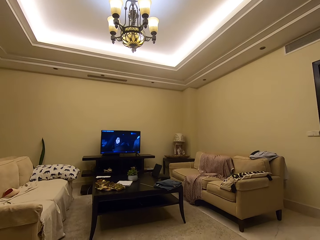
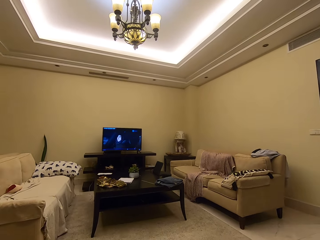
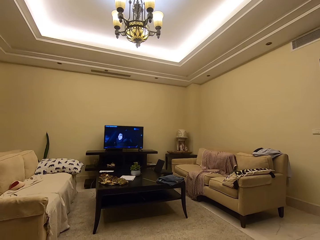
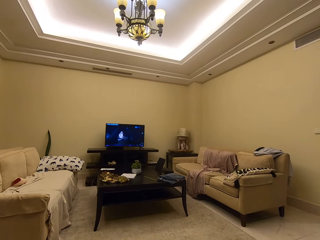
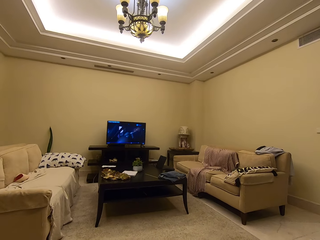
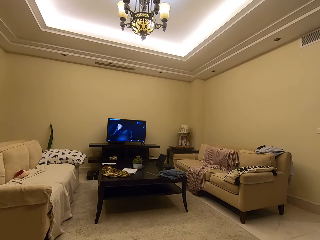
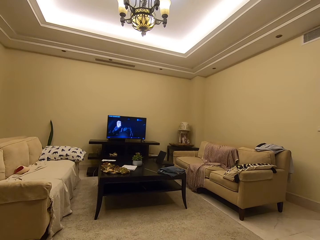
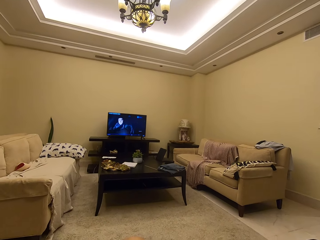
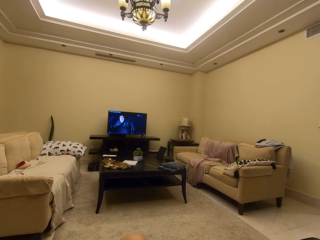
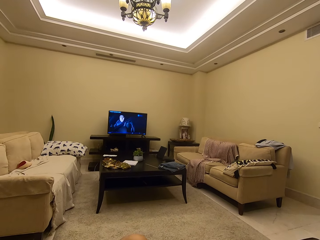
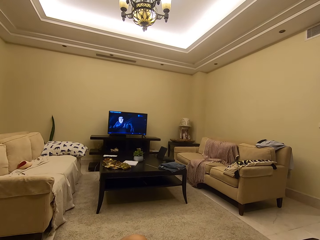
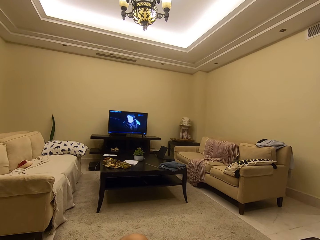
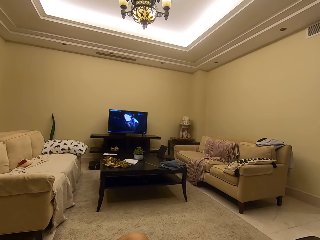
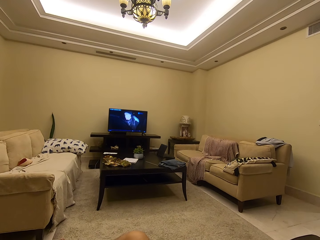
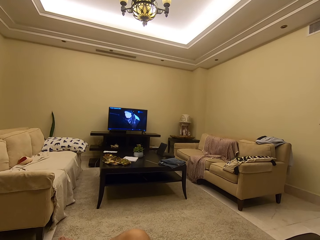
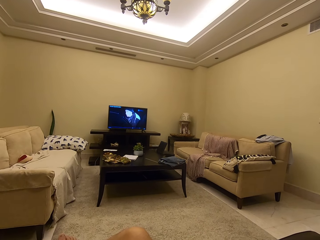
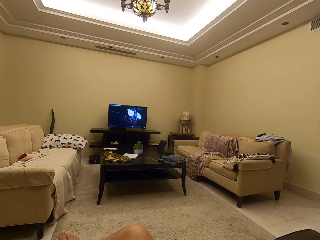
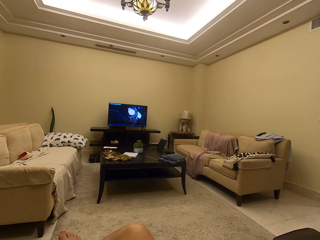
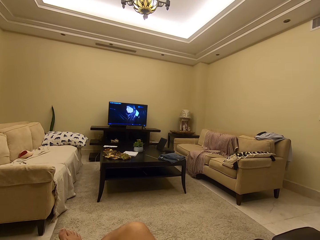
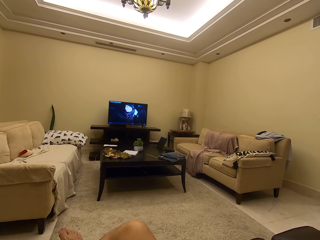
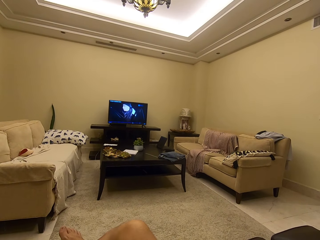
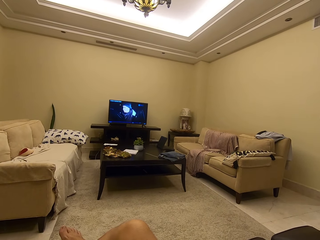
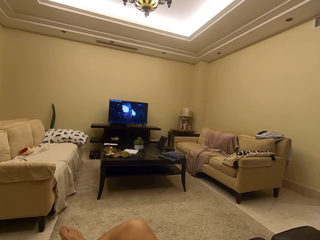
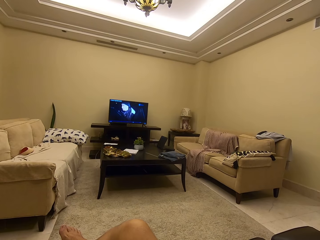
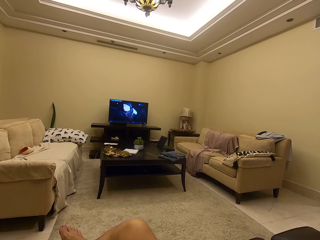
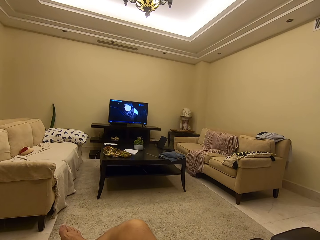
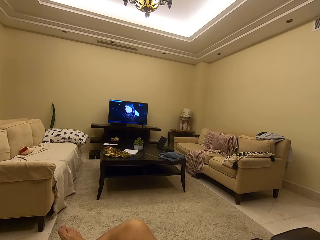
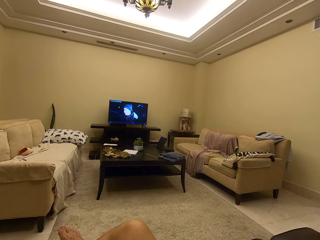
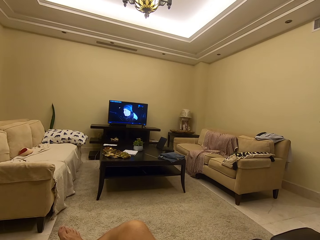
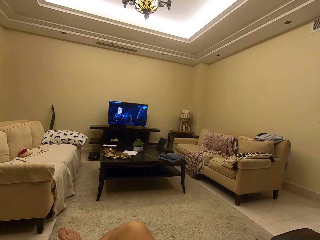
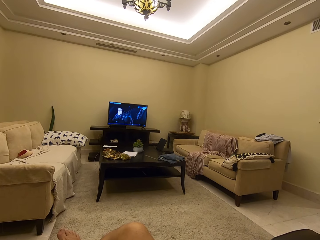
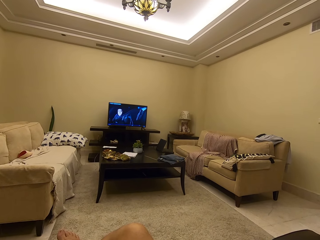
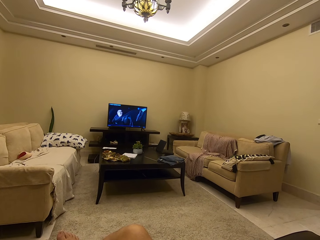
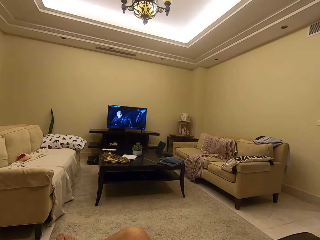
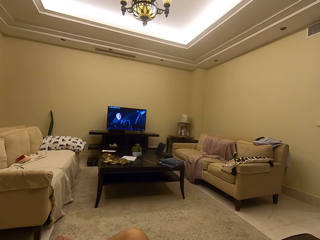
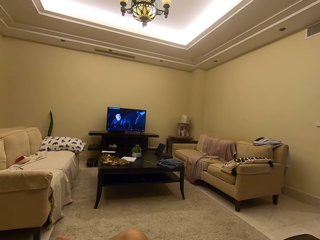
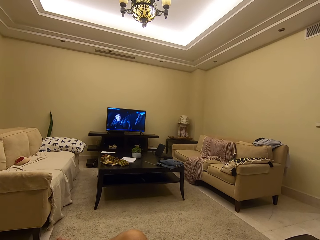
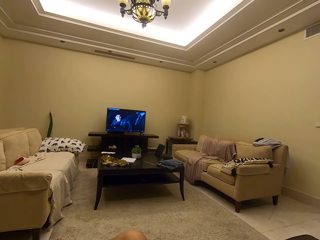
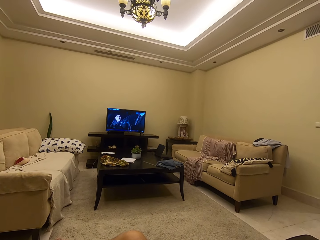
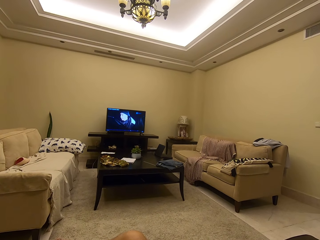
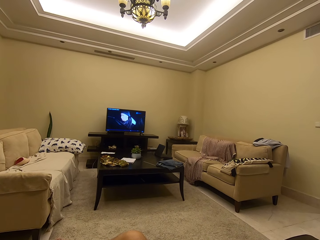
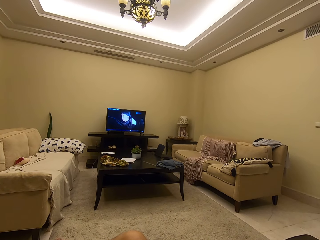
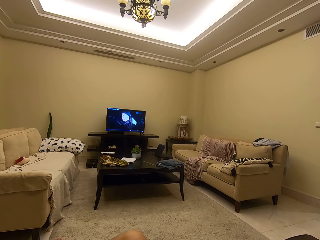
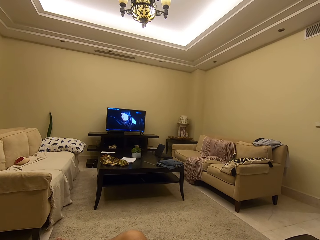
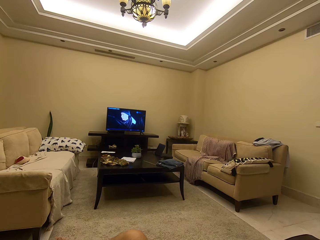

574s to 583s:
The camera wearer watches the TV on the couch.

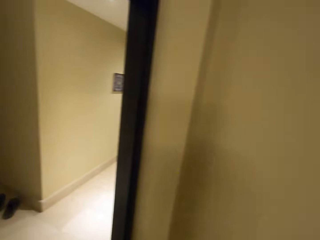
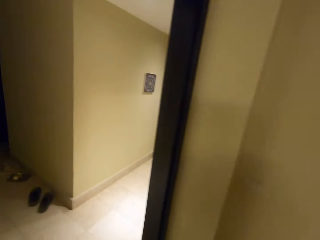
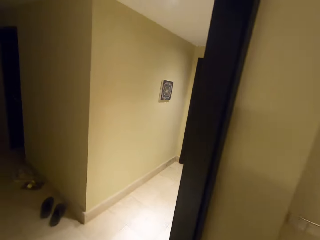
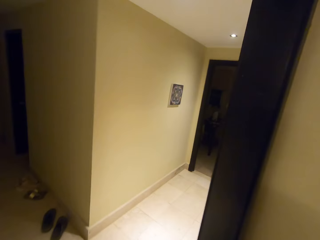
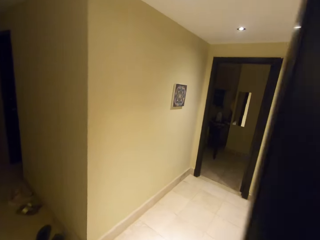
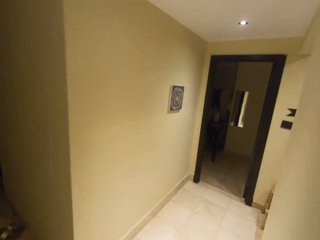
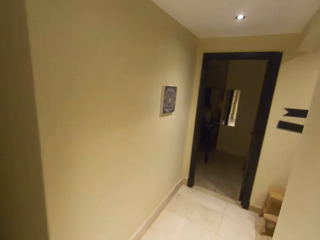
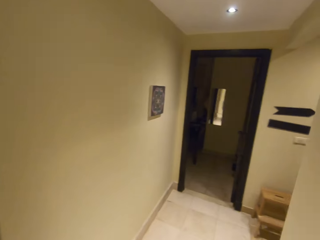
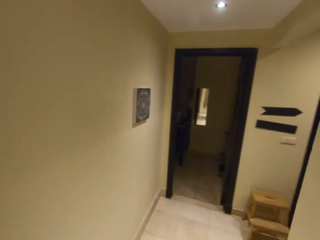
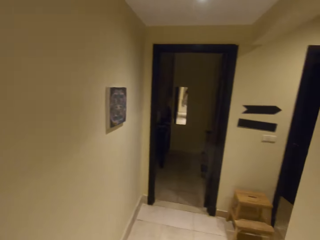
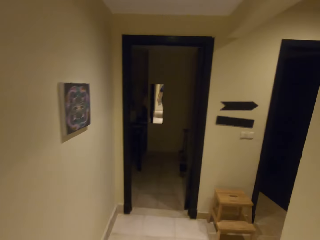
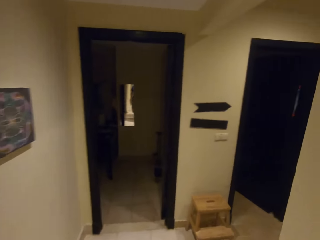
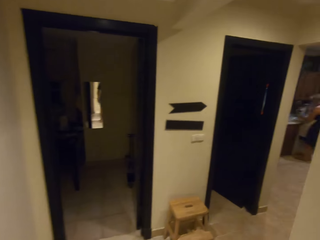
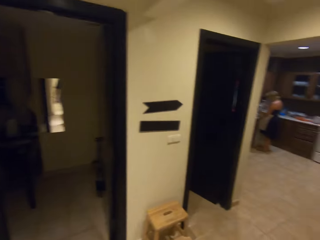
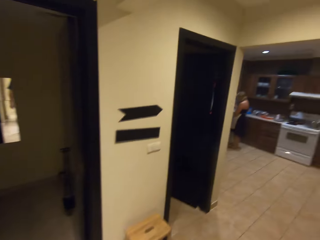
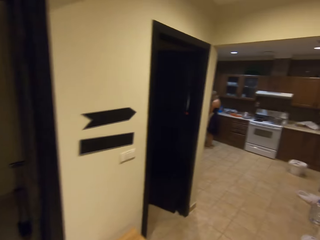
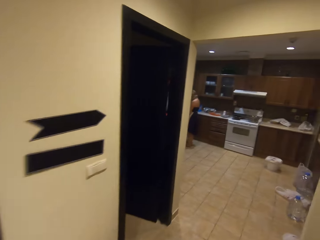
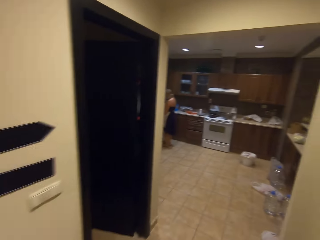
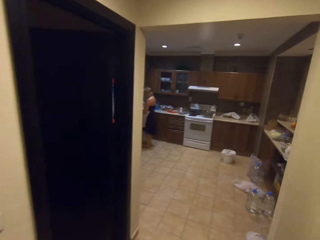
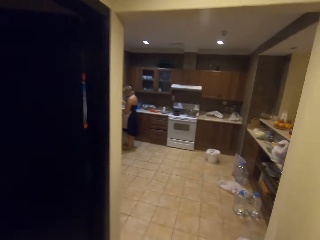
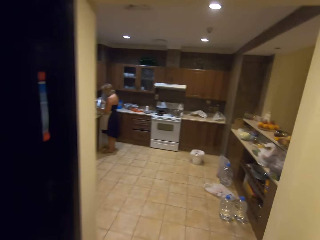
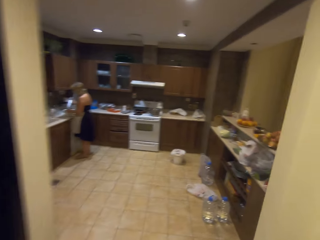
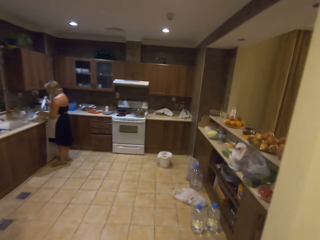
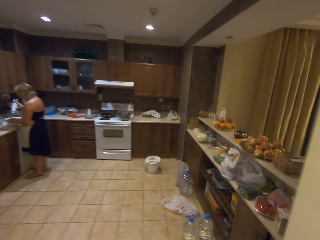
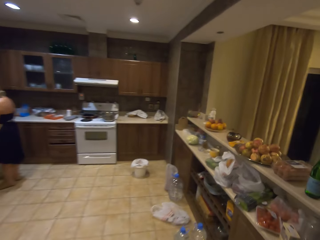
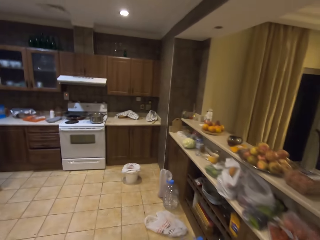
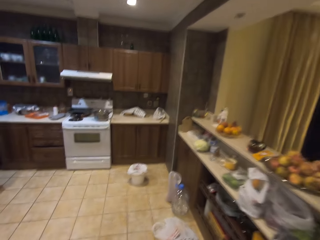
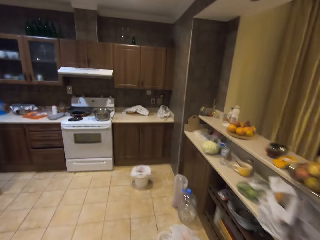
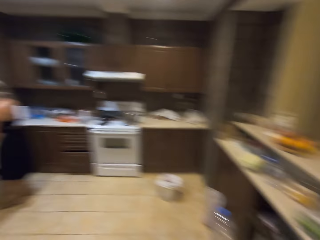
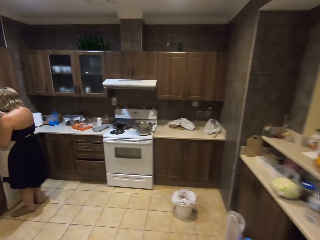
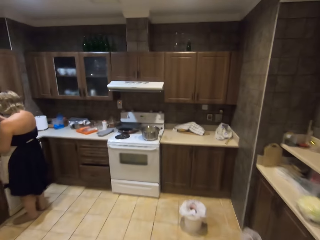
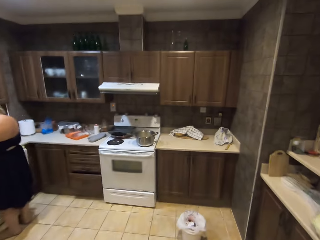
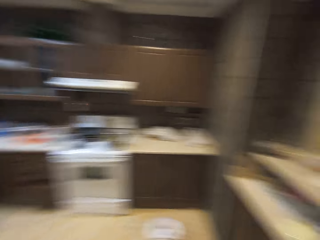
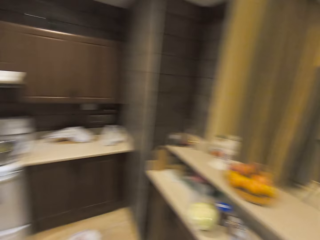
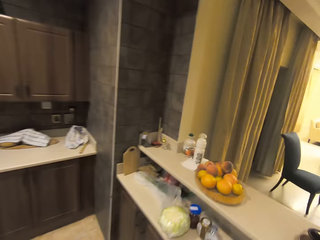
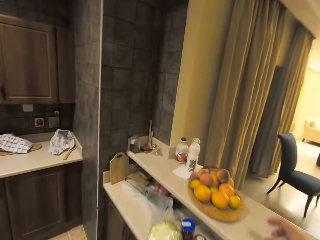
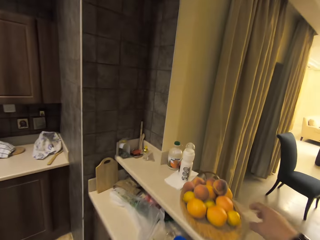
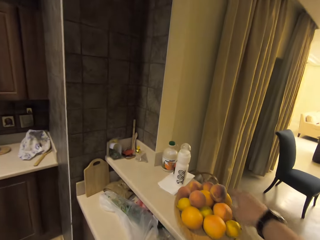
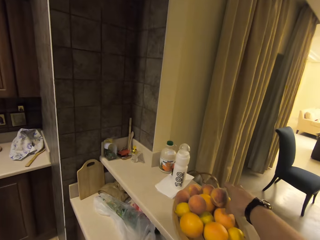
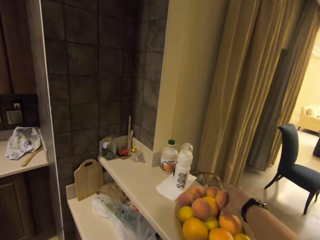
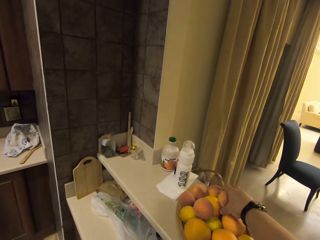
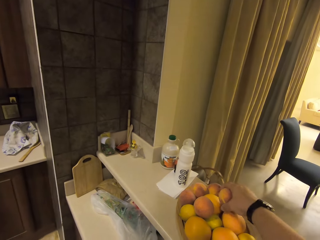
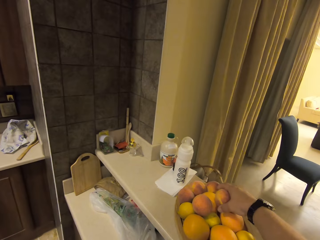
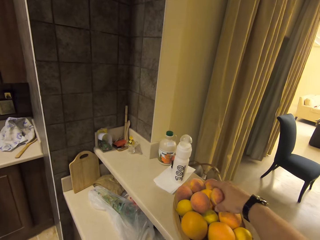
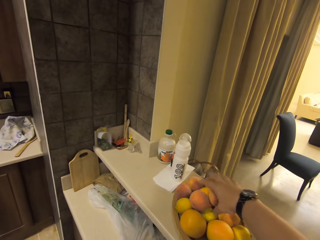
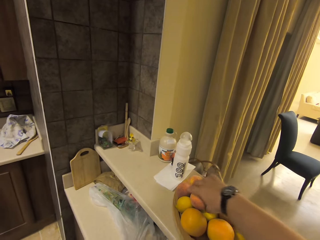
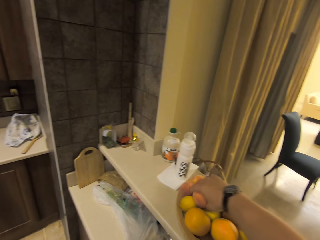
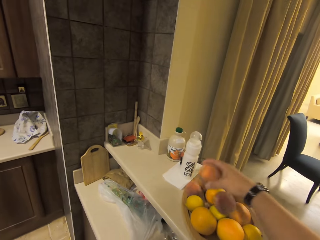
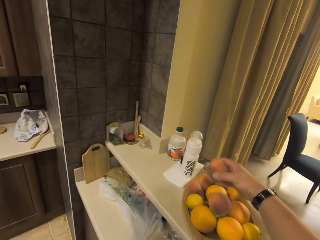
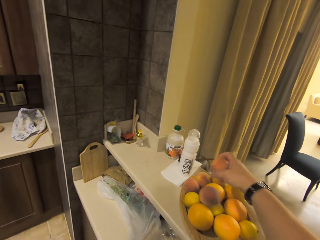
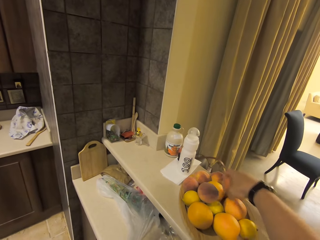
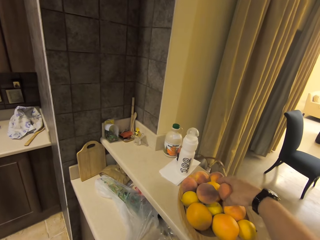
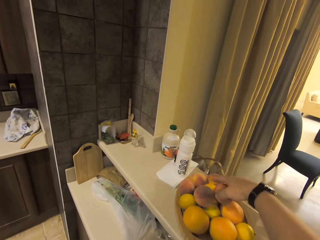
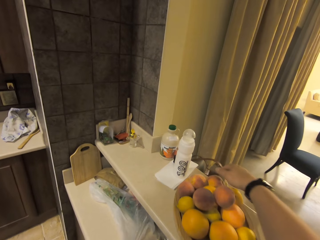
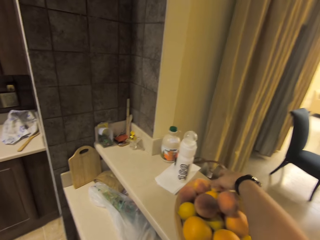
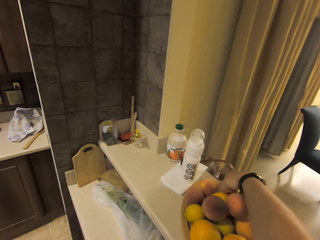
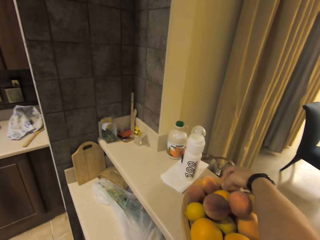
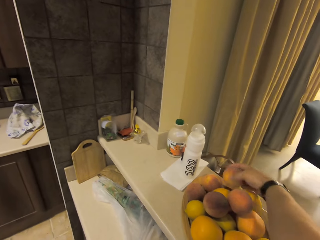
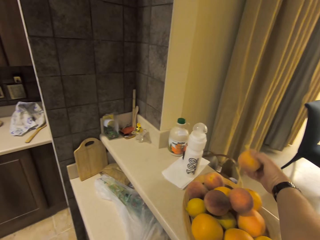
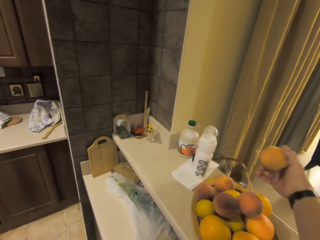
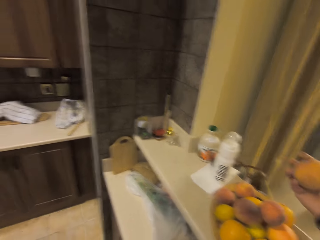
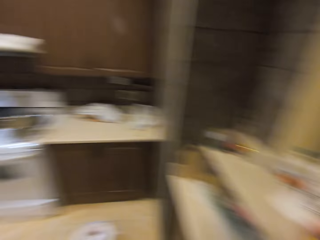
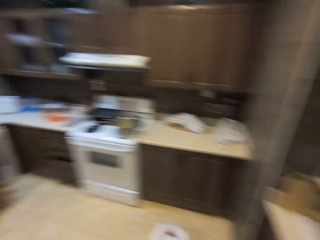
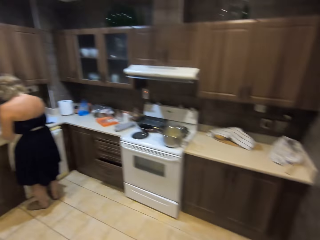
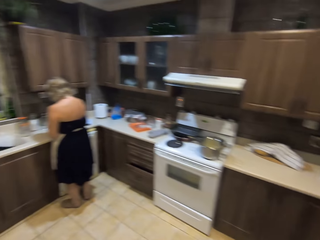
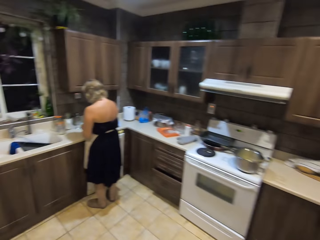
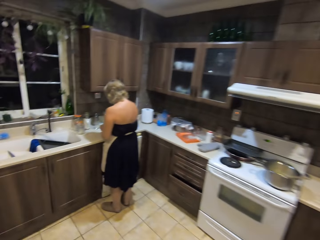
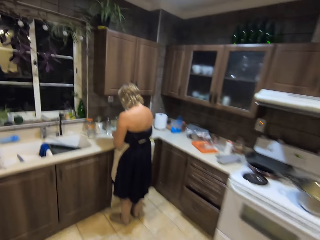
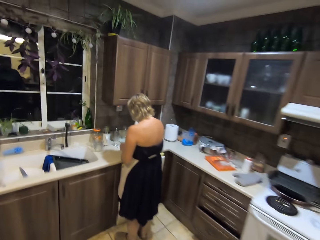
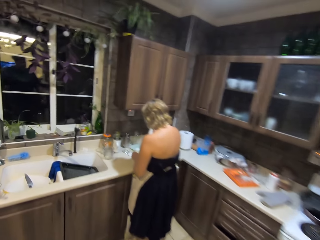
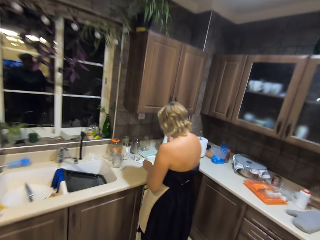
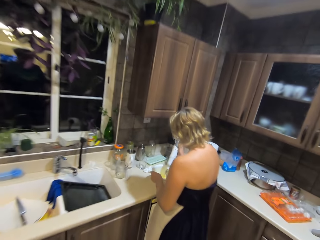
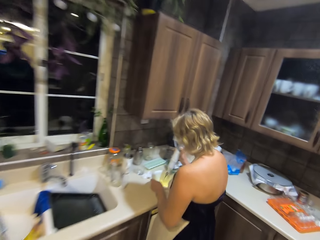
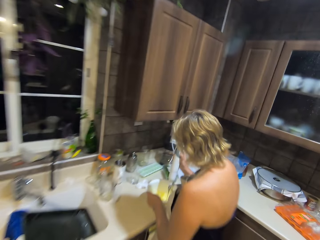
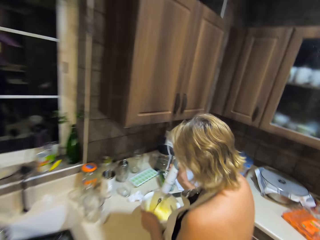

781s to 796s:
The camera wearer walks inside the kitchen. They pick an orange from the kitchen countertop.
